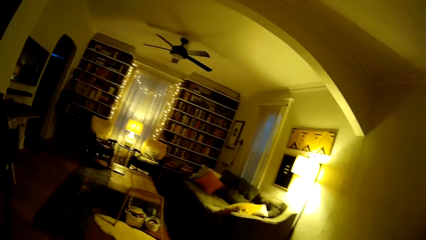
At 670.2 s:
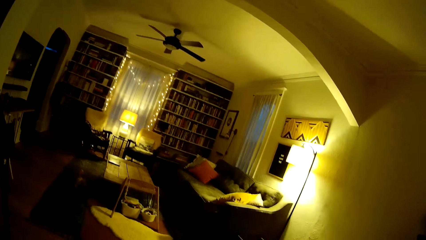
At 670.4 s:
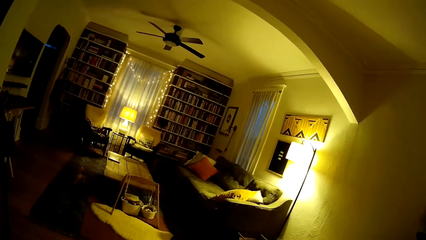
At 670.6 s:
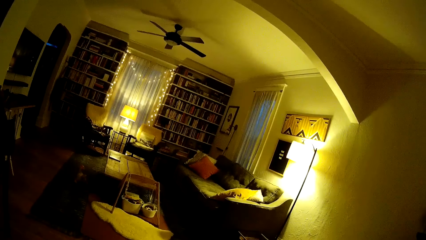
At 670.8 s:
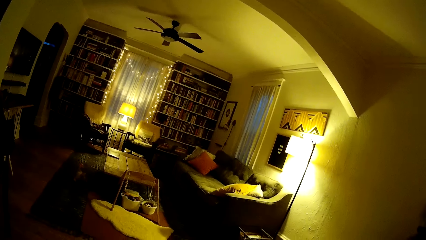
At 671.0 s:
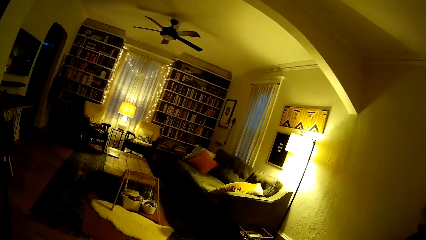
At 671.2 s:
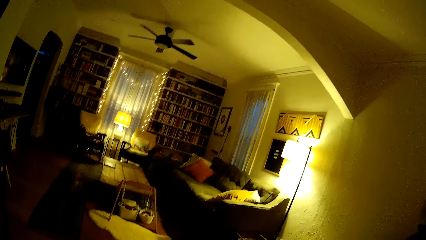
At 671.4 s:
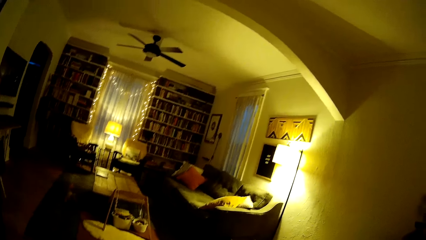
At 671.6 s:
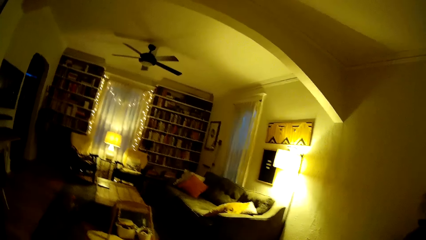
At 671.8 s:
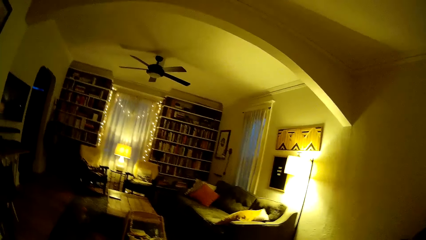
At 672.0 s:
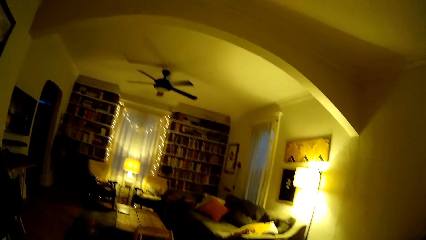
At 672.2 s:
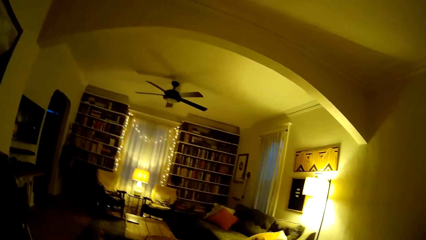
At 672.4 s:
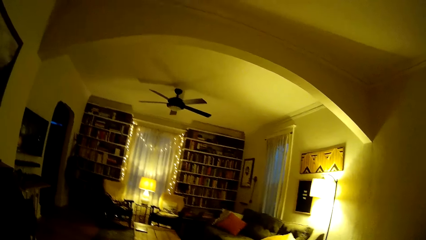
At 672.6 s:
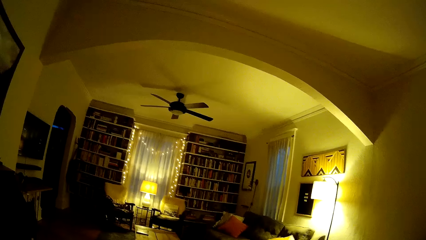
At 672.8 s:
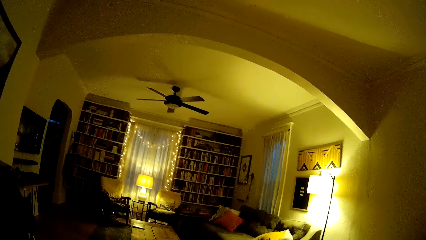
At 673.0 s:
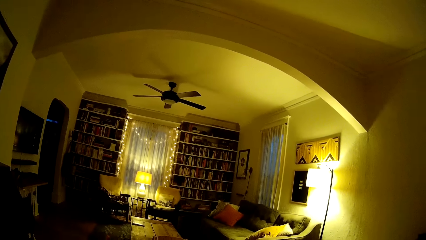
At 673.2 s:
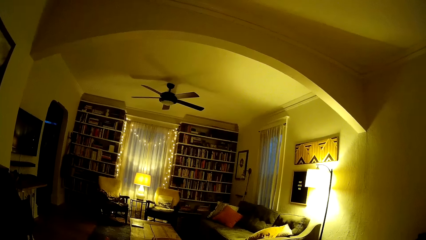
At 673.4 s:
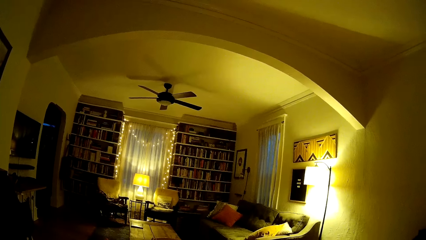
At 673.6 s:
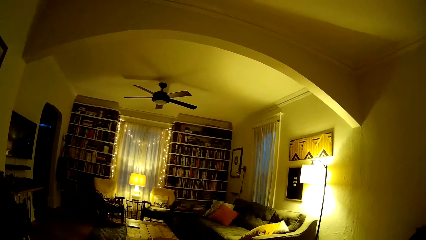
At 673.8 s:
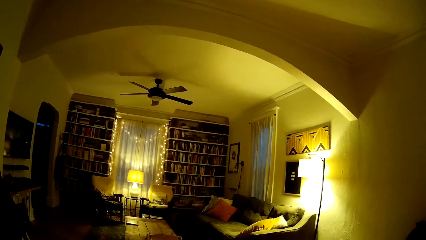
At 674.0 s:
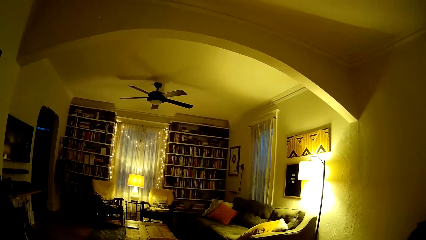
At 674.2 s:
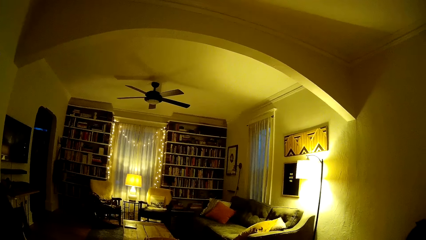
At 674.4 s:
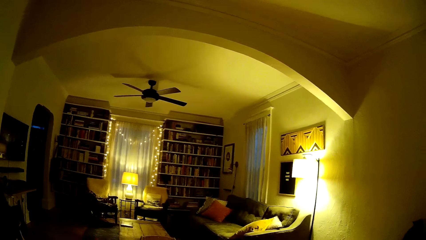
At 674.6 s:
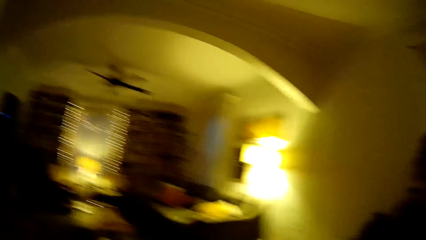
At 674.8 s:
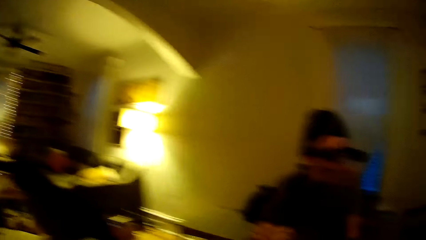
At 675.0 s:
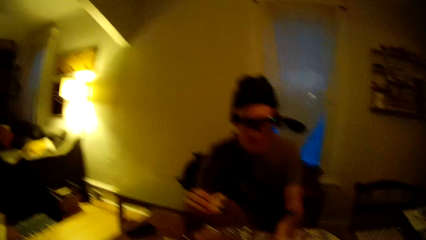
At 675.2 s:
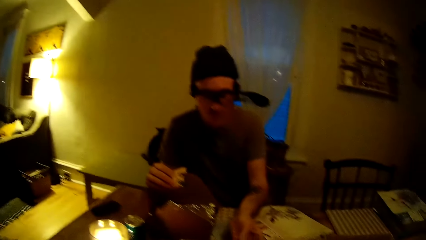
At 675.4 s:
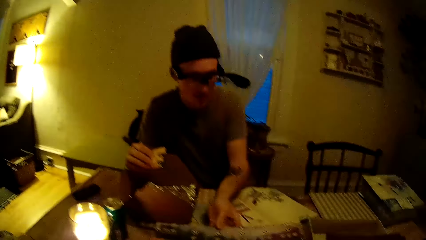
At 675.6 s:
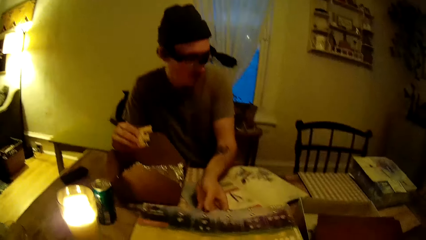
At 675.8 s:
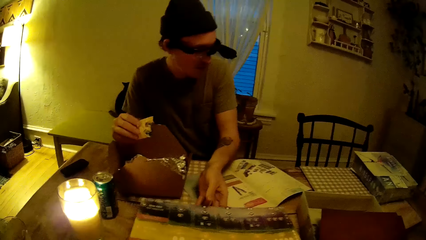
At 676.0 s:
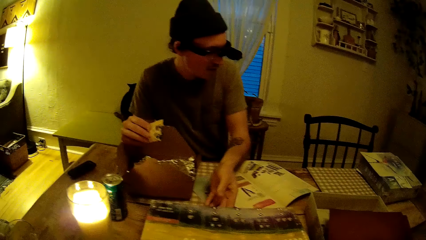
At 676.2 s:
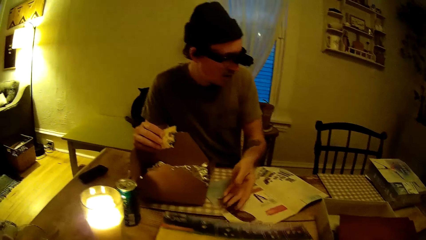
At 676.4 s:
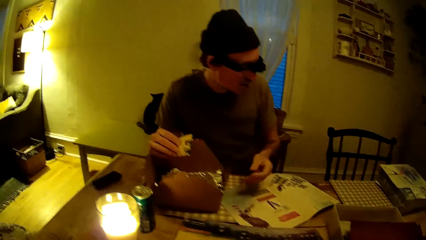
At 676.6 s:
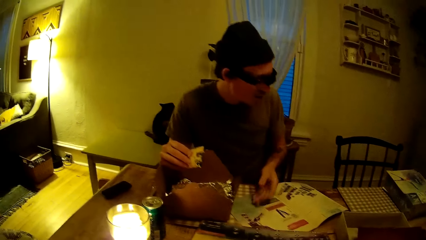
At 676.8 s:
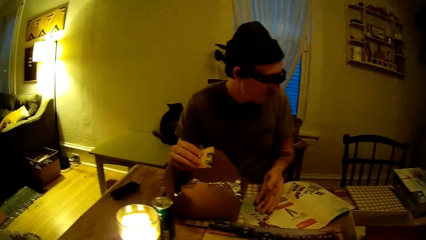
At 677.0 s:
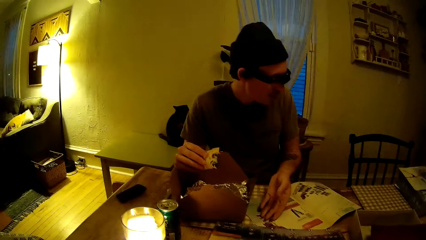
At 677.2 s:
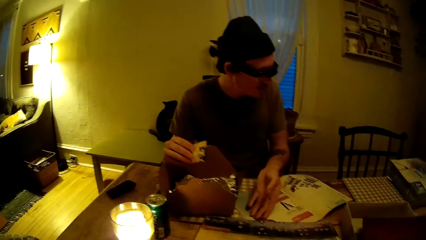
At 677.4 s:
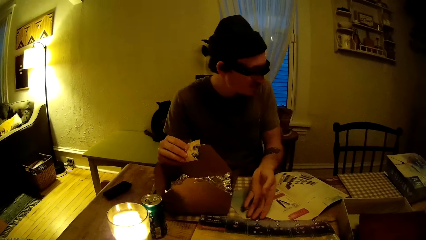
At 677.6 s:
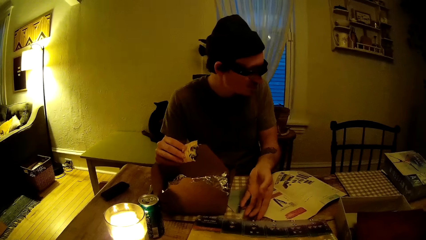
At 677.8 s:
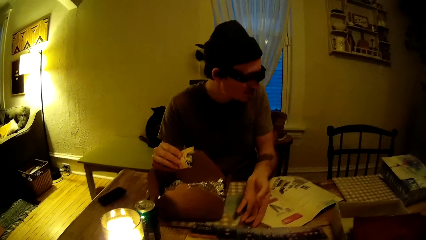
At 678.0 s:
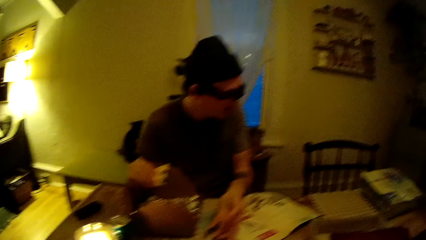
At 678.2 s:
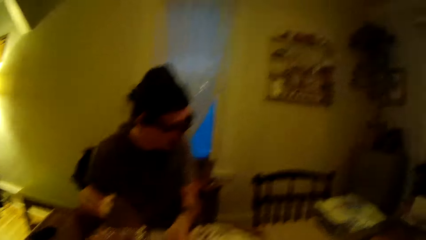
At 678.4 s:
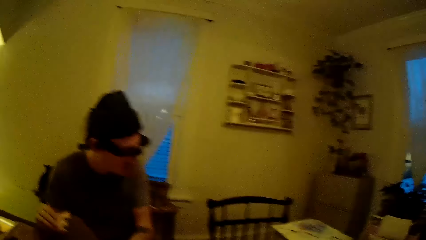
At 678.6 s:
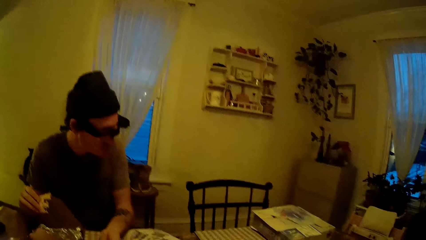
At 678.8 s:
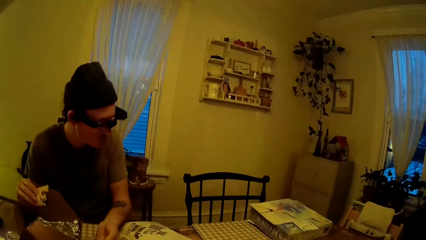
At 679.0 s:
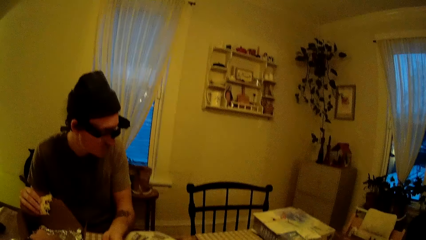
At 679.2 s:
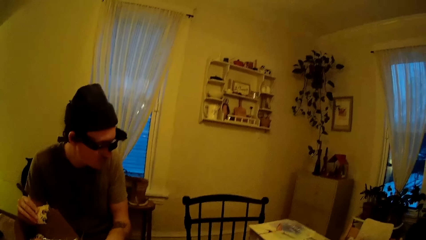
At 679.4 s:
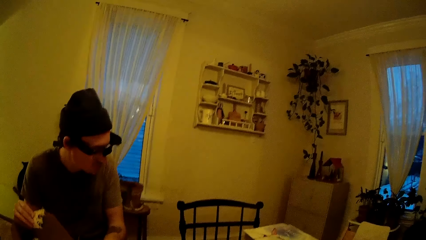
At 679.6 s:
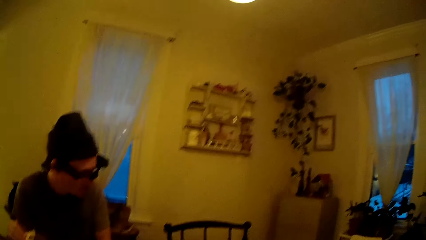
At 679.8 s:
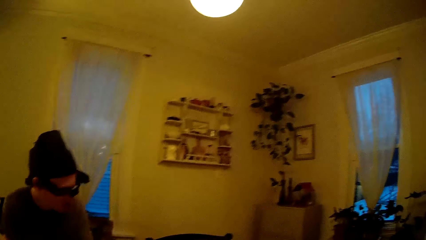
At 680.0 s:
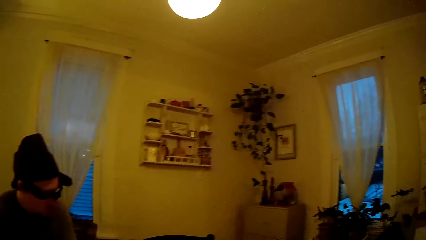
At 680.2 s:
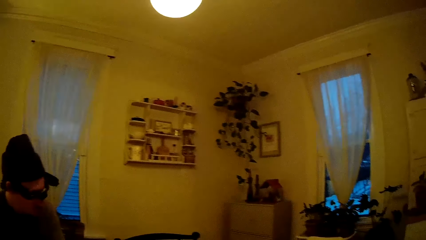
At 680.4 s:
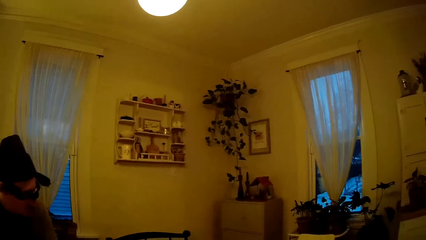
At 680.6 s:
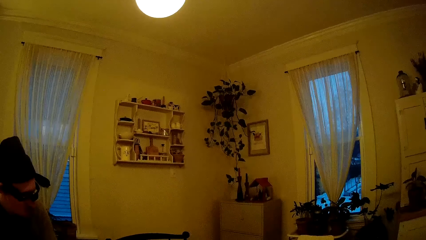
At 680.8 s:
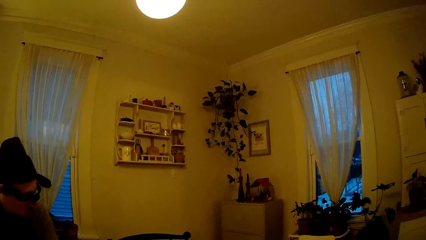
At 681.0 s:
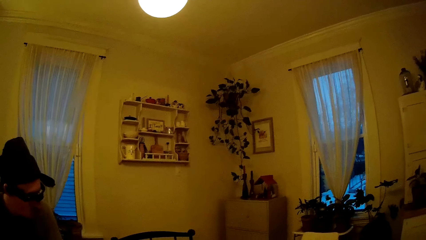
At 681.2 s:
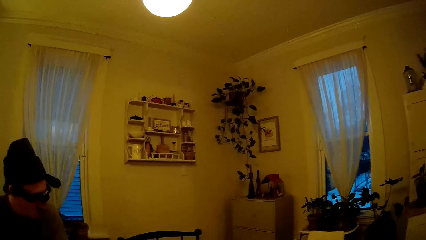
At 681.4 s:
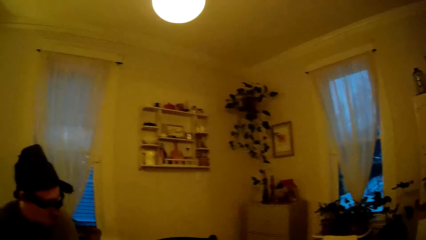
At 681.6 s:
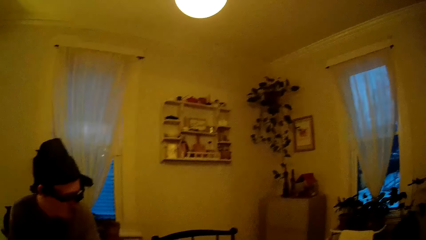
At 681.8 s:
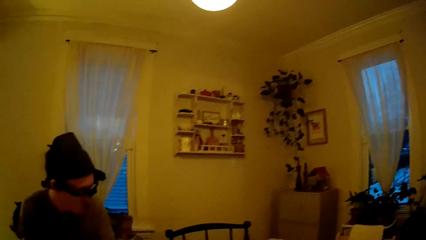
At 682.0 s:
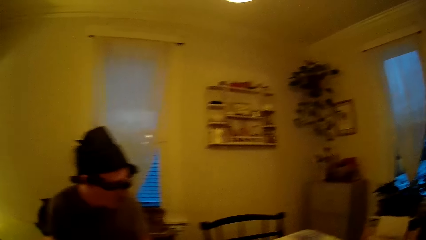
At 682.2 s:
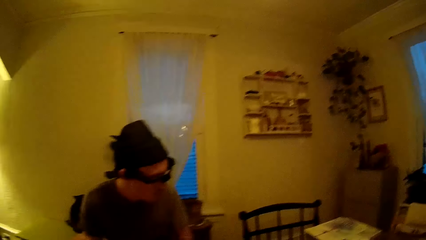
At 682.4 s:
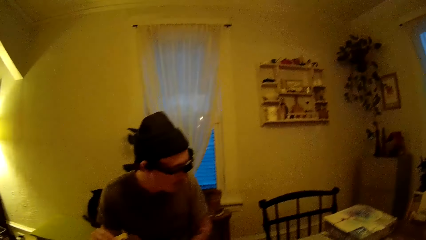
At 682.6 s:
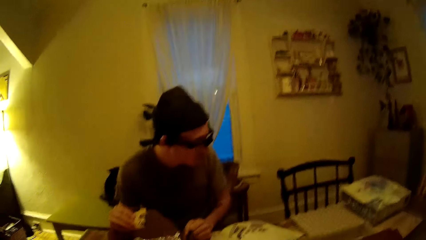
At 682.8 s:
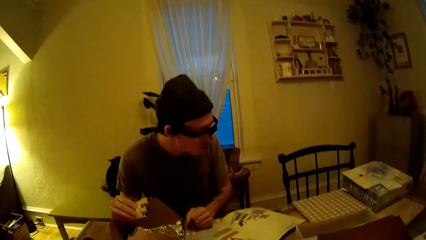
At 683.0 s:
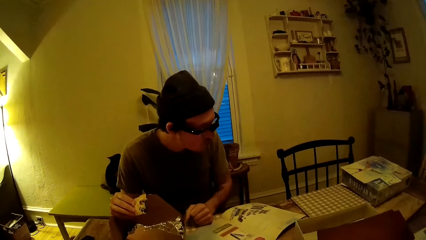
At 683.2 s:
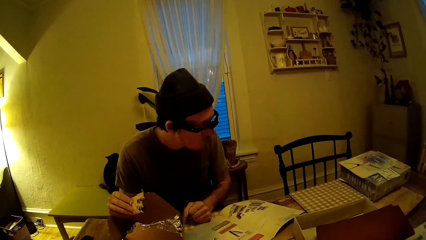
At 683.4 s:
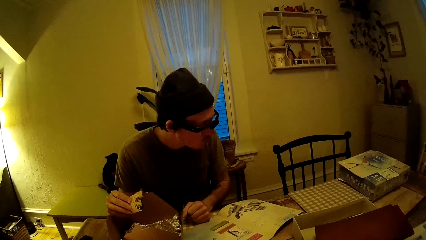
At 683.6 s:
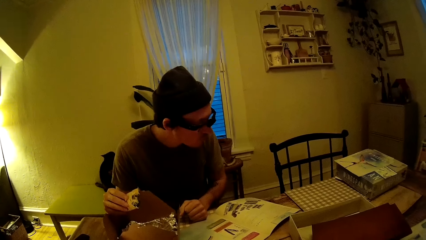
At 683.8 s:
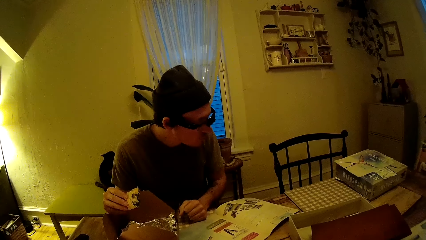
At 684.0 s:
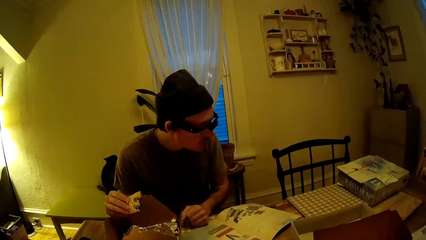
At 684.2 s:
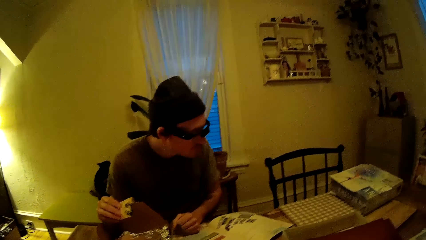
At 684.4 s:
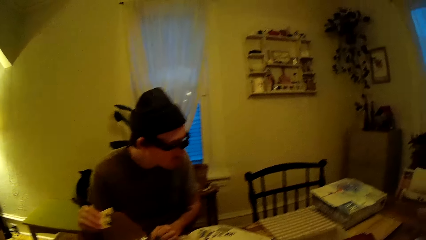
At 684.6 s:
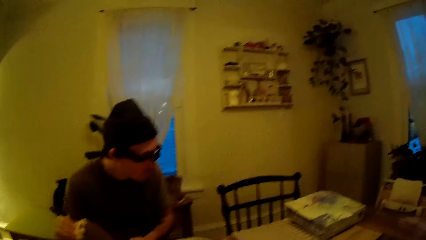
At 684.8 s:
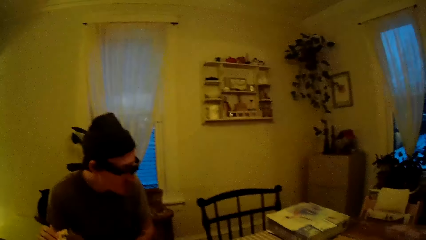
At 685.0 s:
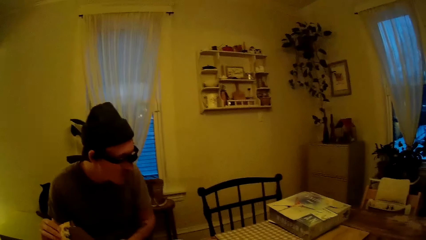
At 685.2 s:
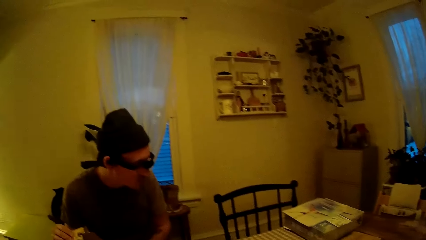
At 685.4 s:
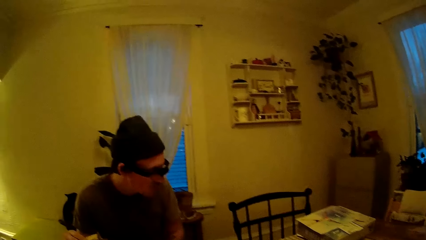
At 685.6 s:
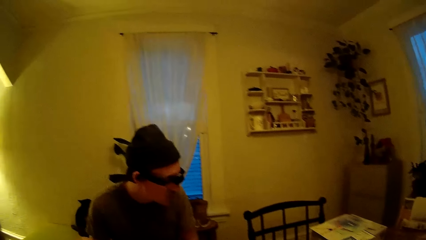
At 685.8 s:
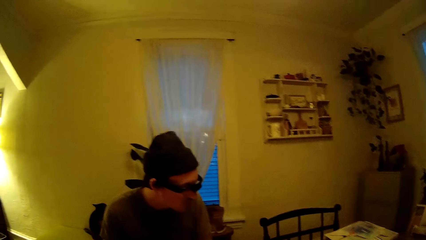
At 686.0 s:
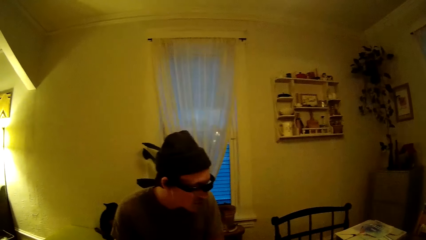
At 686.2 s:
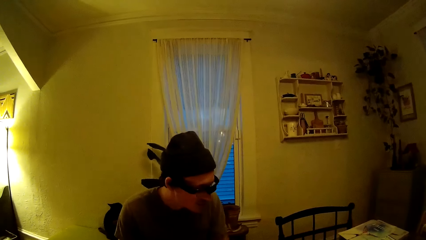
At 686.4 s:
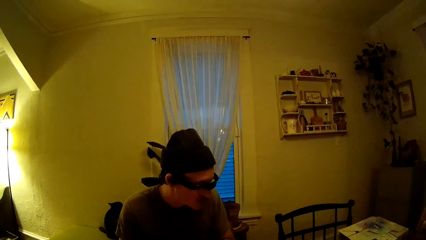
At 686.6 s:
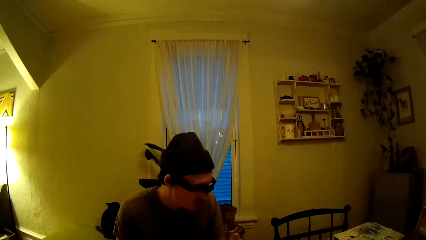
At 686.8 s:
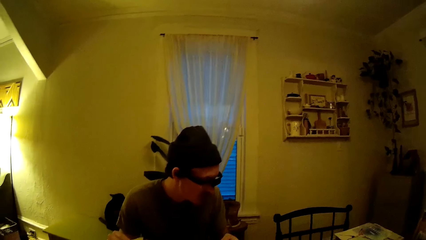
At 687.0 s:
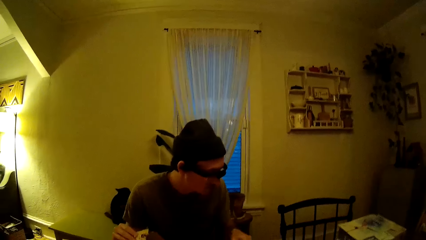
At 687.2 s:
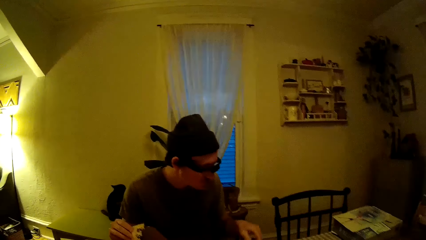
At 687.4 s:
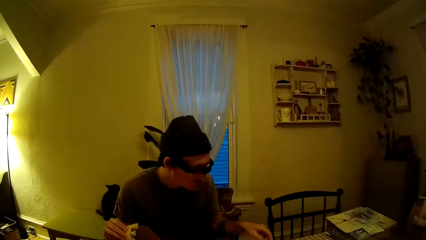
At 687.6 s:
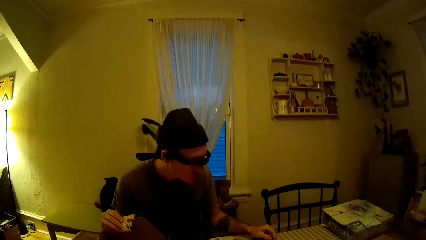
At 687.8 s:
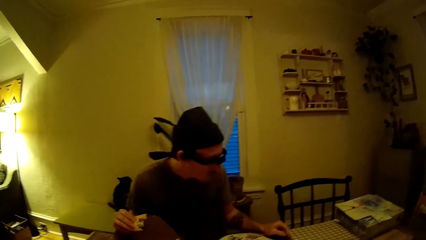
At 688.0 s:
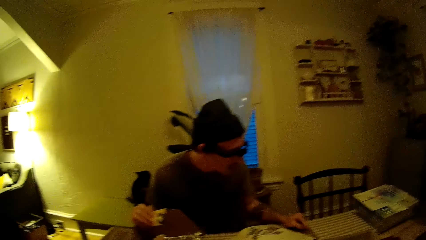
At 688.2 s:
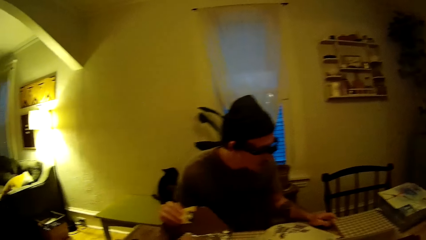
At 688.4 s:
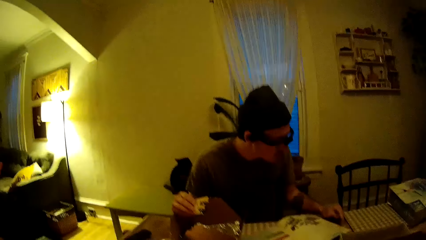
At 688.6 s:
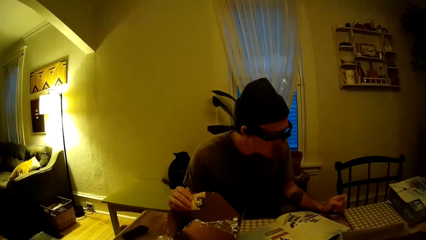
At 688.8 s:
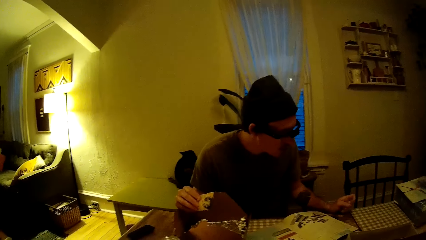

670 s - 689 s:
A man drops the game board on the table with his left hand and moves the game board on the table with his left hand. The camera wearer interacts with the man.
